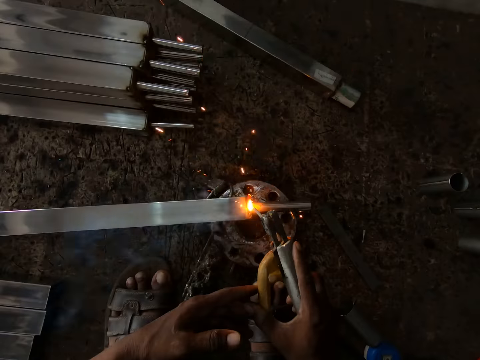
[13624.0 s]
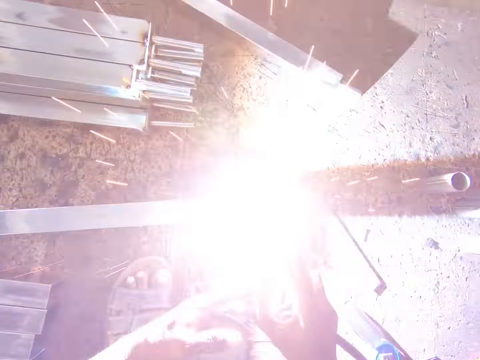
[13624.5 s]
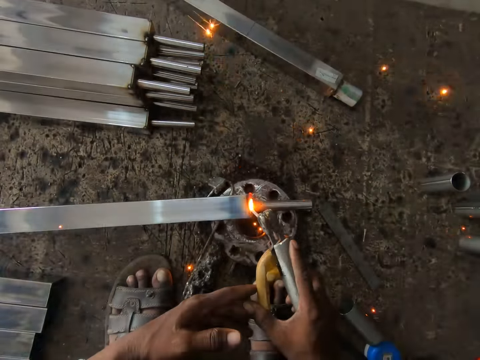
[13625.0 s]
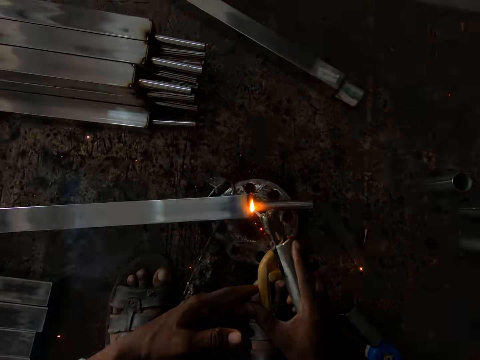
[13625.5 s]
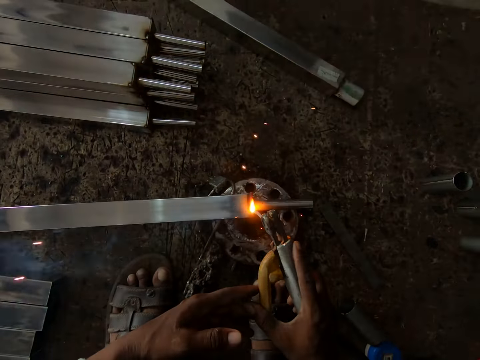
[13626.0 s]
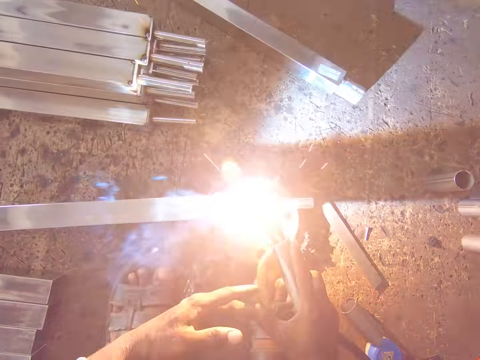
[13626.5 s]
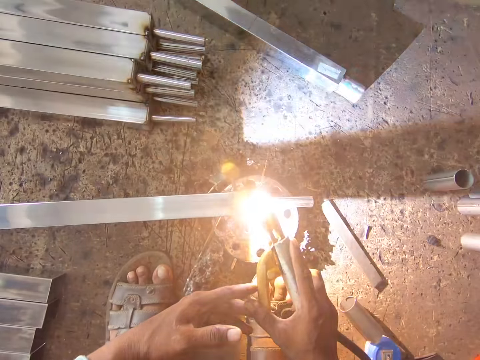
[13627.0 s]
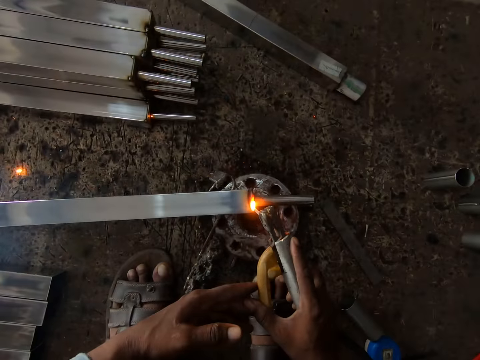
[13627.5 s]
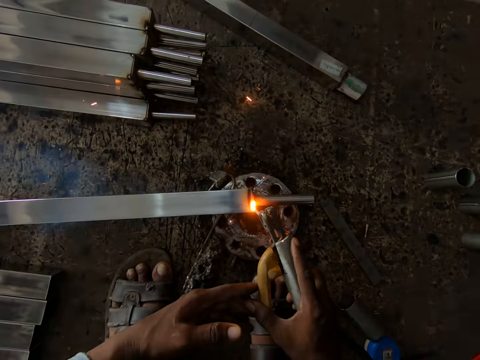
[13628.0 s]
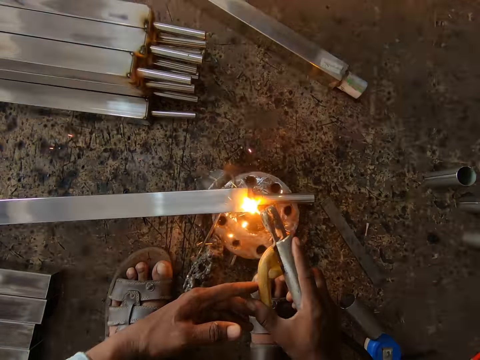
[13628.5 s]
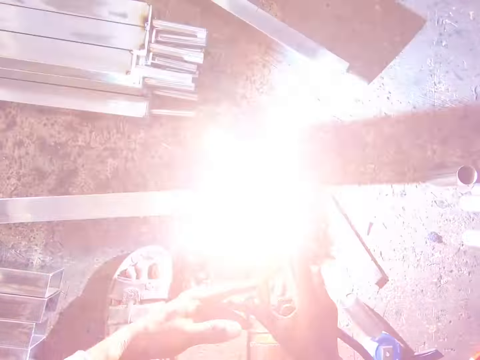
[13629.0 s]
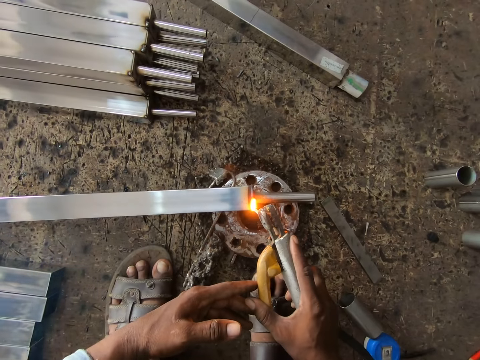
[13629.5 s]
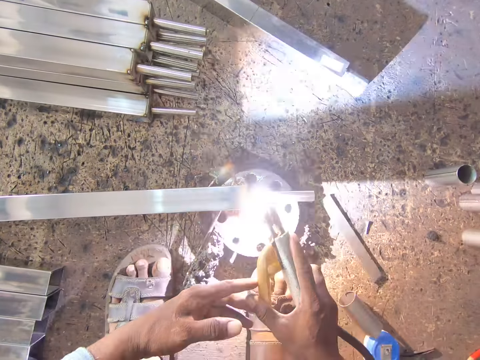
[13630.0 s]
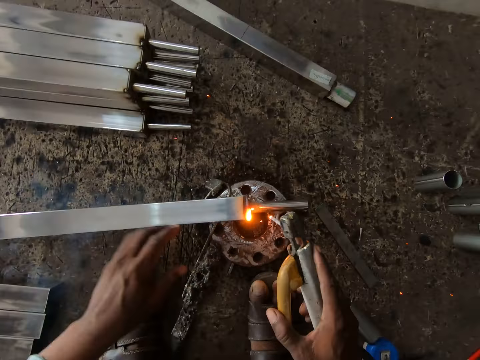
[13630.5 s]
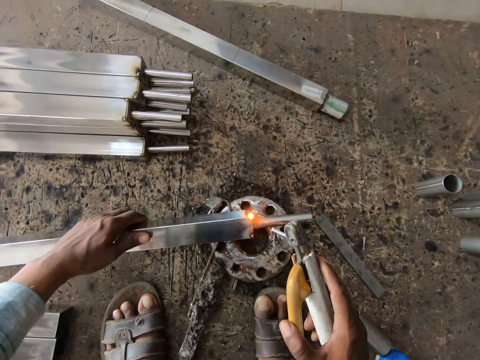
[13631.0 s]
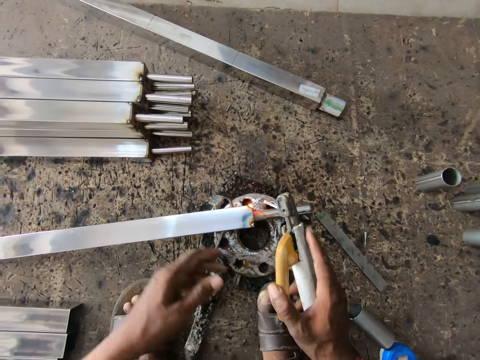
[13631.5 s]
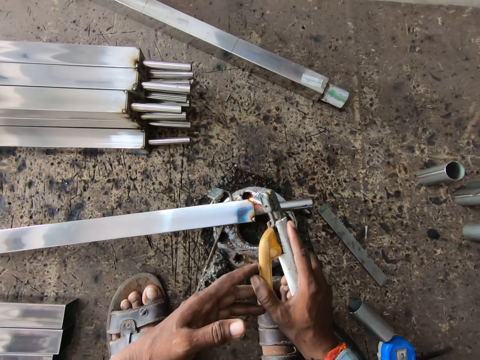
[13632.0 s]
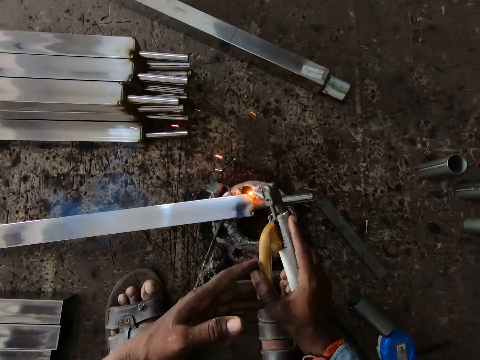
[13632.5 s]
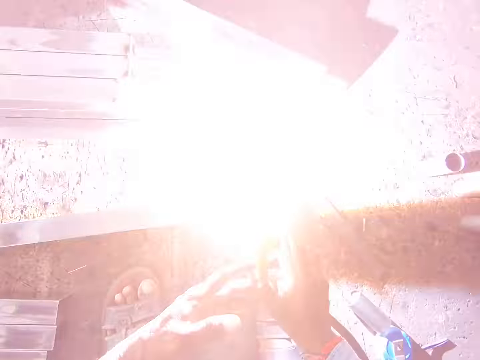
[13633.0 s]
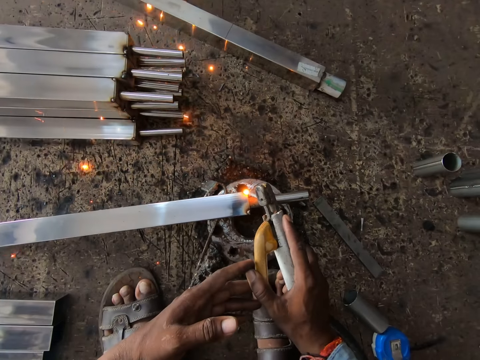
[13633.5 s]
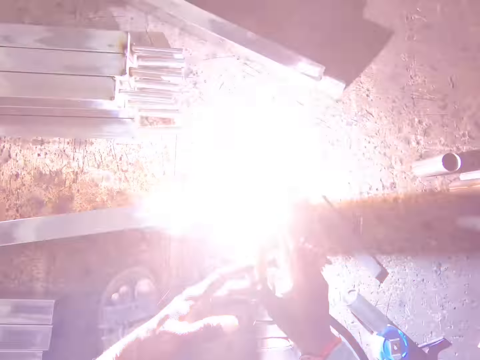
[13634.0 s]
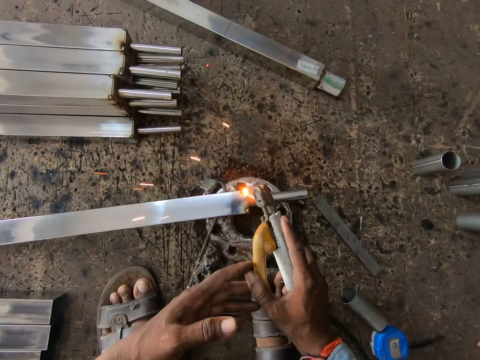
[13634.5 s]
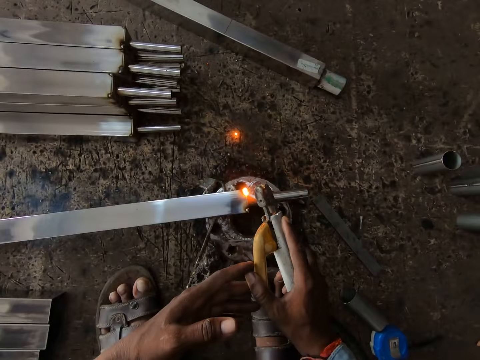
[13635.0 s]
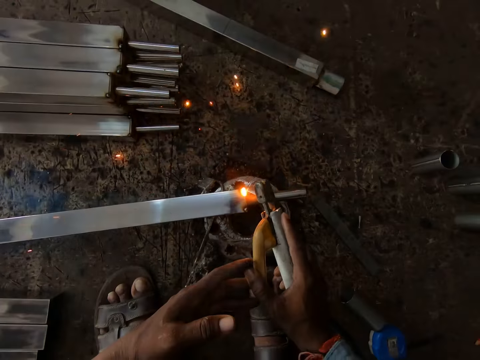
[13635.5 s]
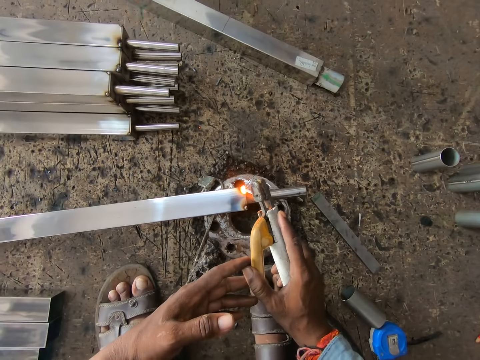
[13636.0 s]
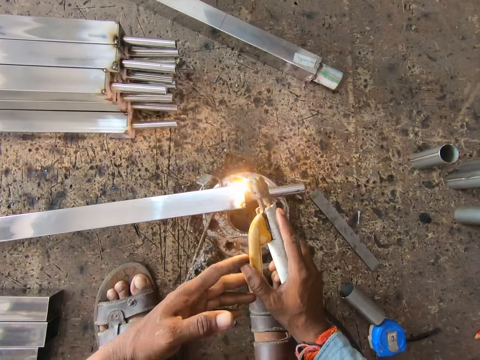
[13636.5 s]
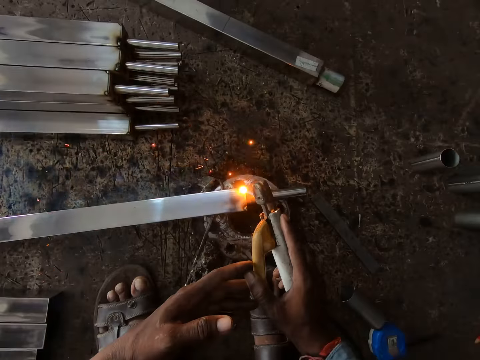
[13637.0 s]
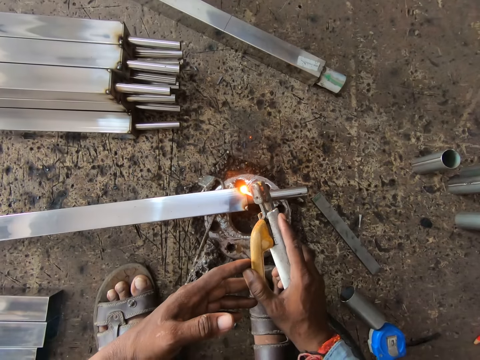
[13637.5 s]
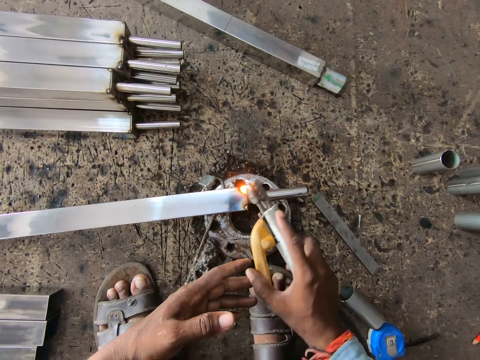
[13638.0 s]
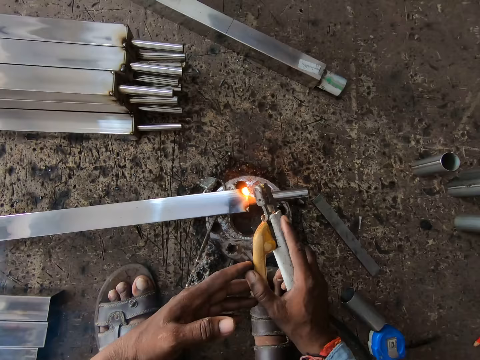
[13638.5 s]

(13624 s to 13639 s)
The camera wearer flips the metal with his left hand. He welds the metal.

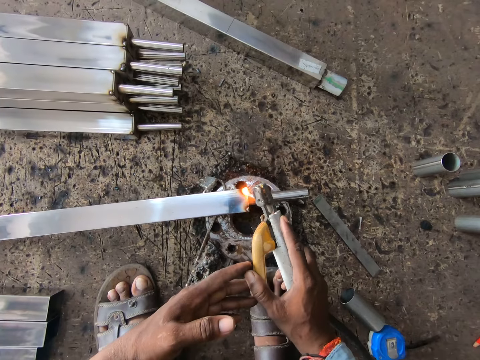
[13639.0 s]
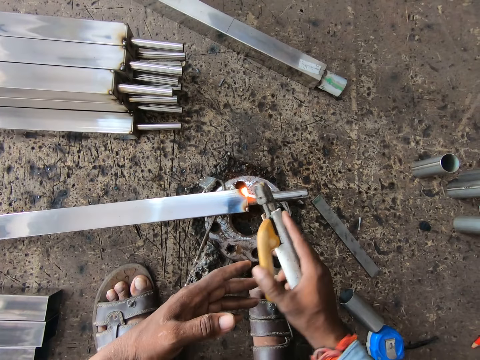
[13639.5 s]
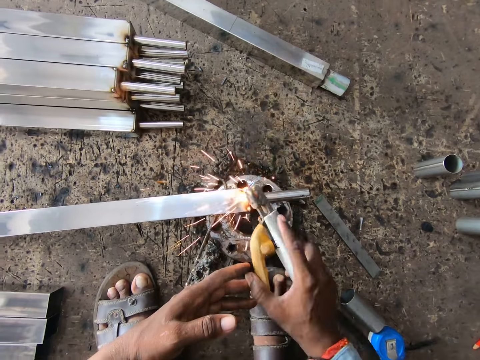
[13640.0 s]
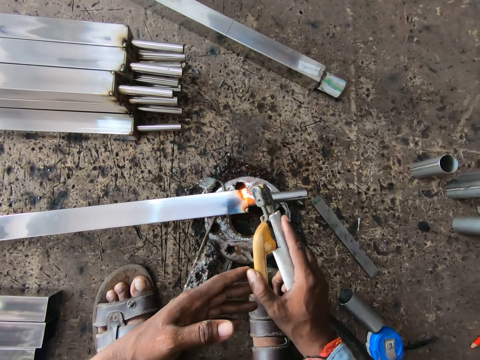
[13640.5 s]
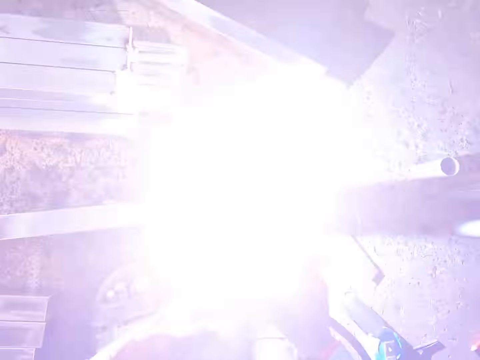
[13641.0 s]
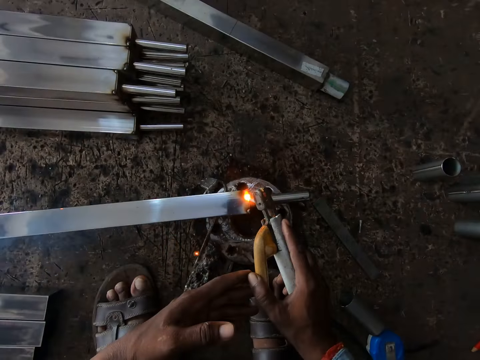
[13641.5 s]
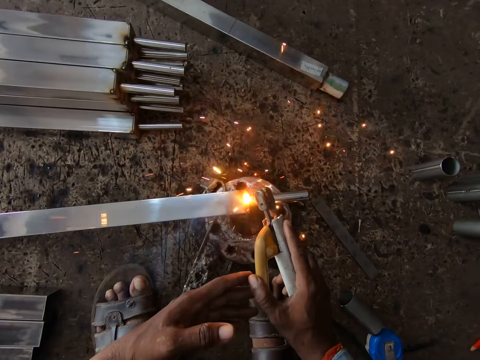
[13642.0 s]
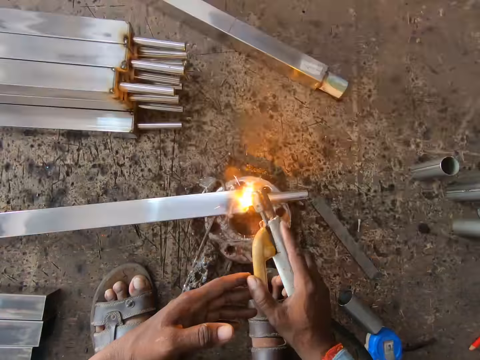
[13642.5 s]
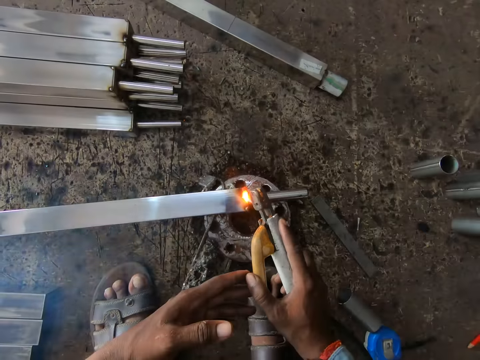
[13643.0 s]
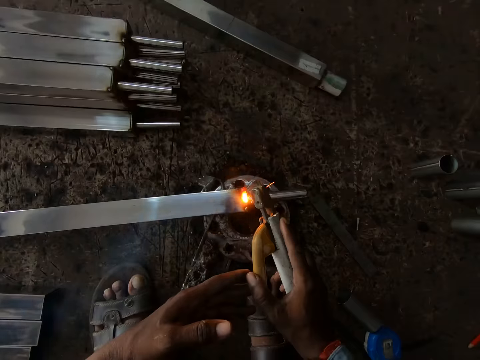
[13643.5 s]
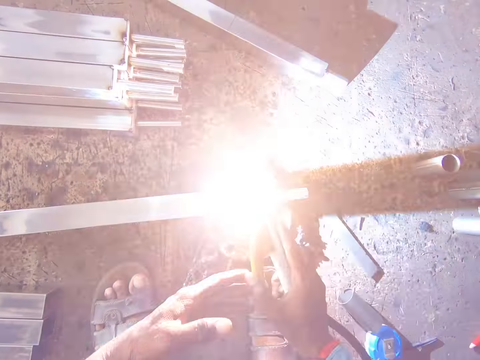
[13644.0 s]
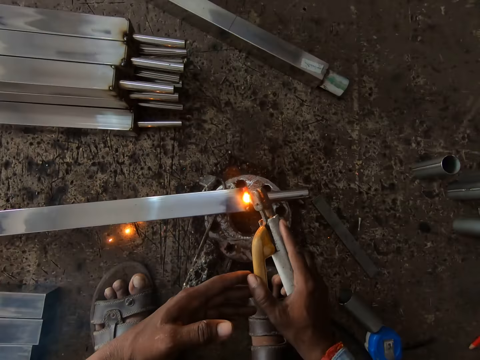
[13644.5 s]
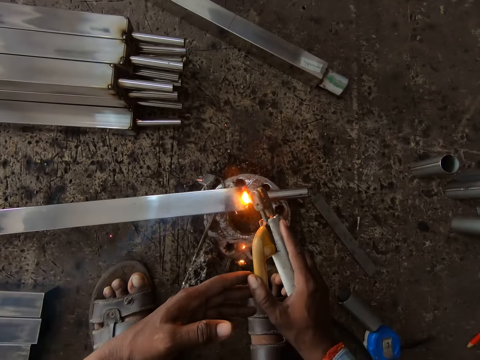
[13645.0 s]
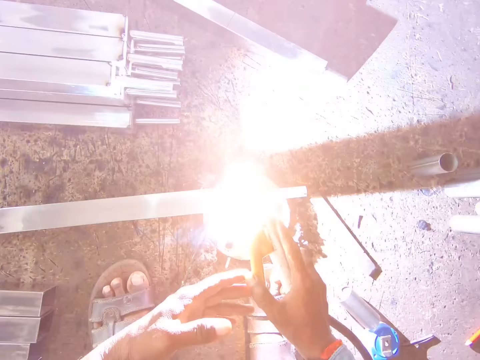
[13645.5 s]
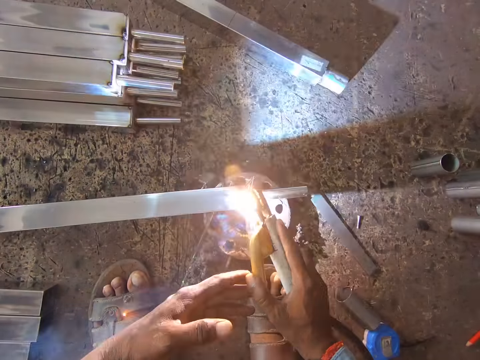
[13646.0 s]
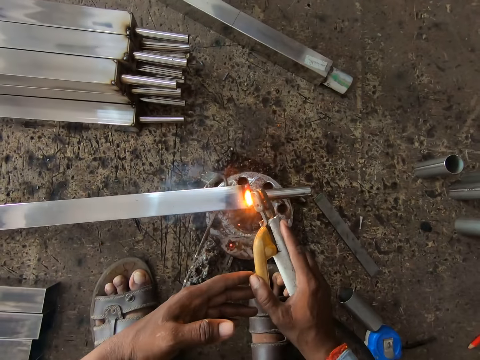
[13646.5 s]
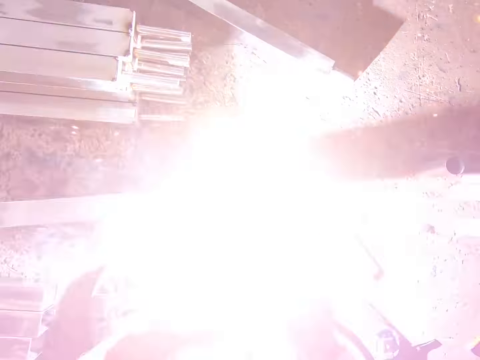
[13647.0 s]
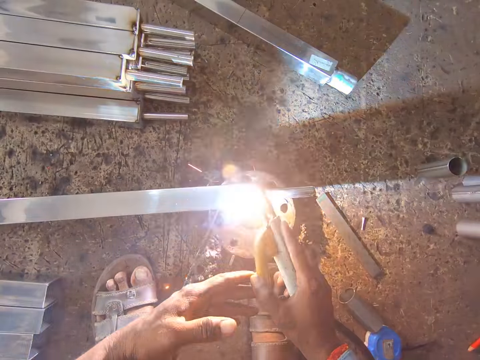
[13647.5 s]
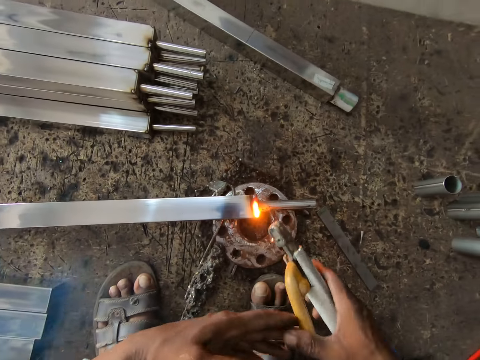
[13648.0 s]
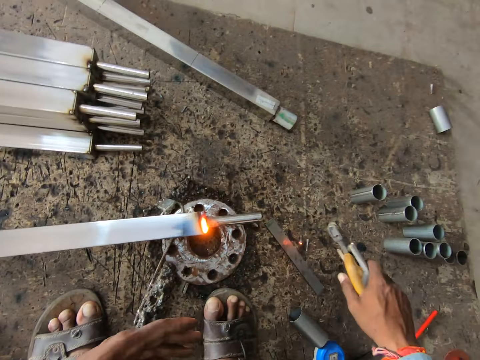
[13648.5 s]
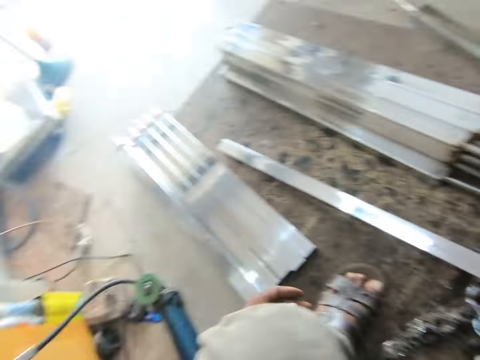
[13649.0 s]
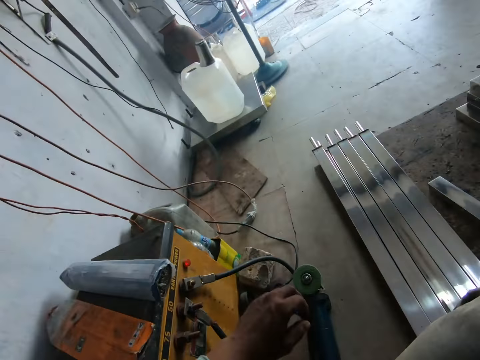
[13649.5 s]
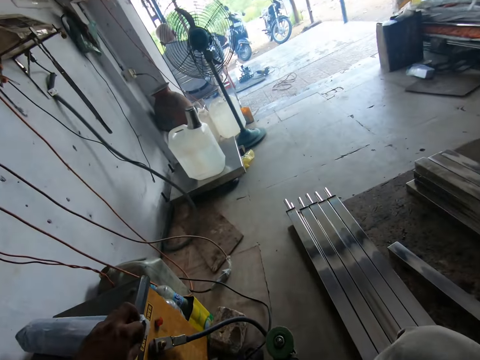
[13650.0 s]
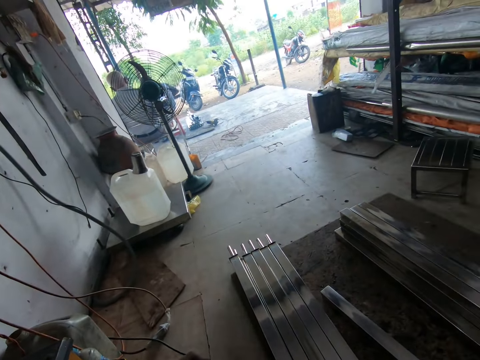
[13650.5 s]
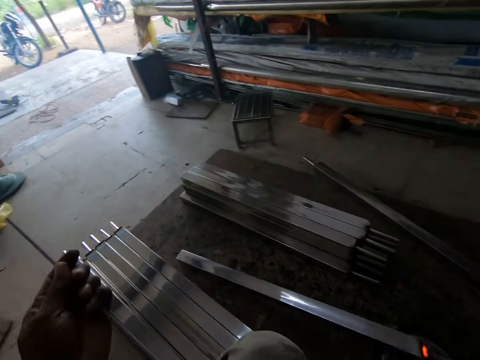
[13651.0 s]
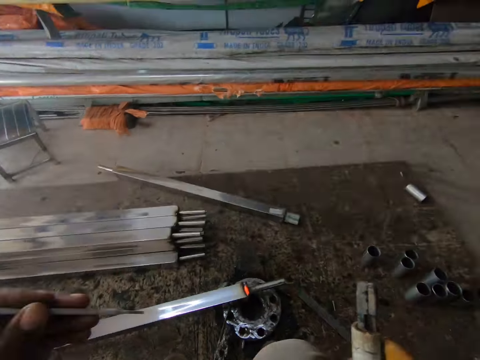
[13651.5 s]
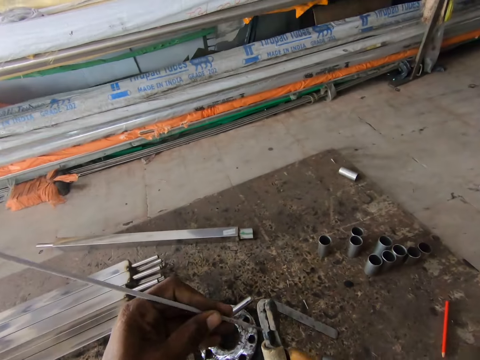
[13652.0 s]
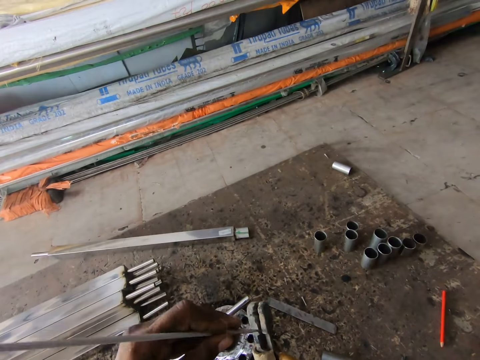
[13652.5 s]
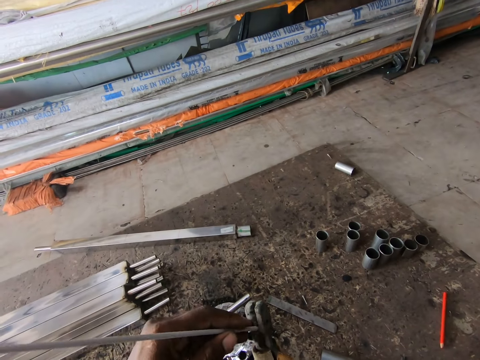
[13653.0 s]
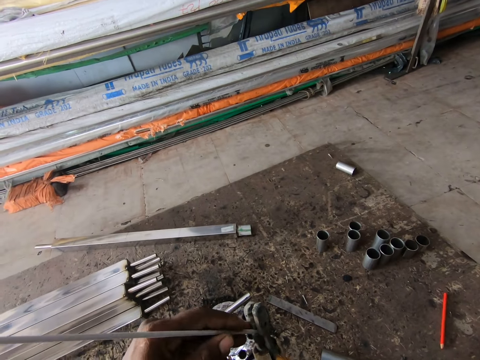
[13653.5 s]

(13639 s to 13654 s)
The camera wearer picks up the welding iron from the table with his left hand. He looks around. He raises his left hand. He raises his left hand again. He looks around. He inserts the welding iron into the welding torch with his left hand.
